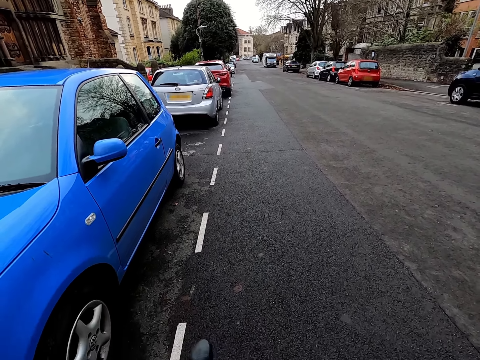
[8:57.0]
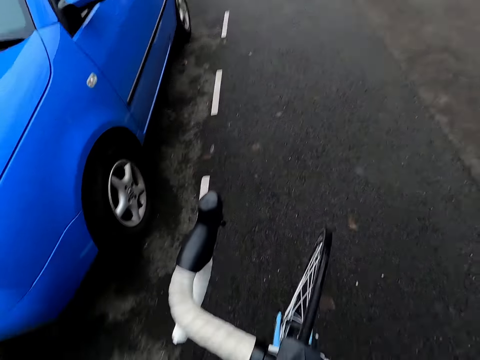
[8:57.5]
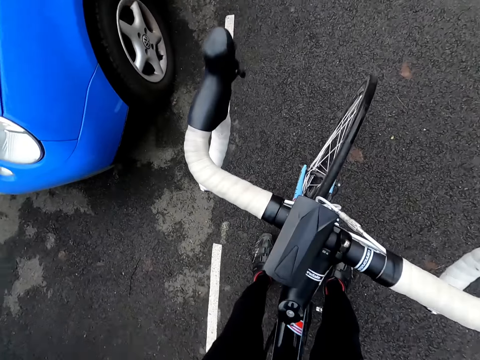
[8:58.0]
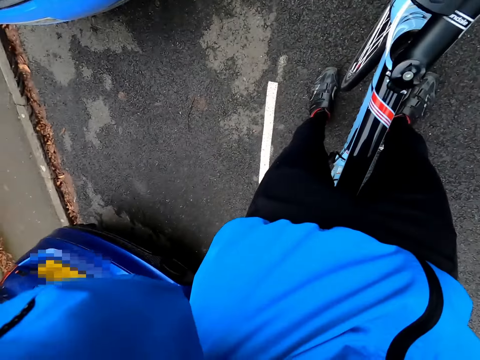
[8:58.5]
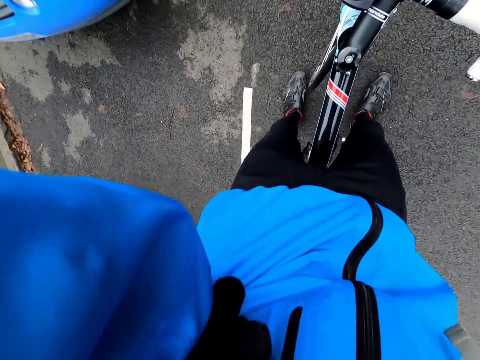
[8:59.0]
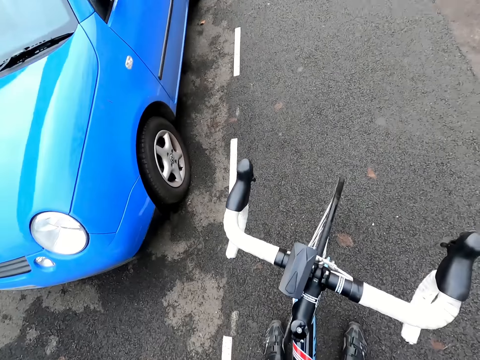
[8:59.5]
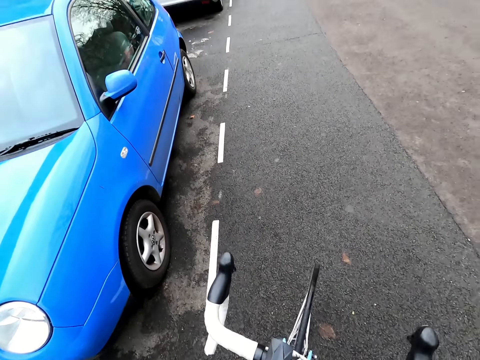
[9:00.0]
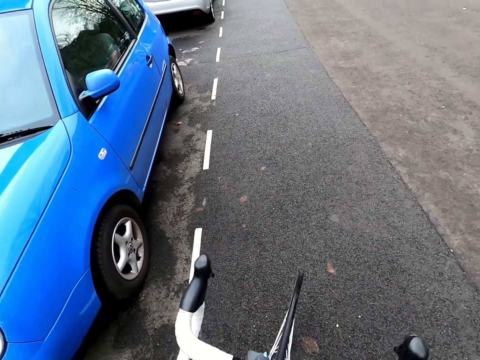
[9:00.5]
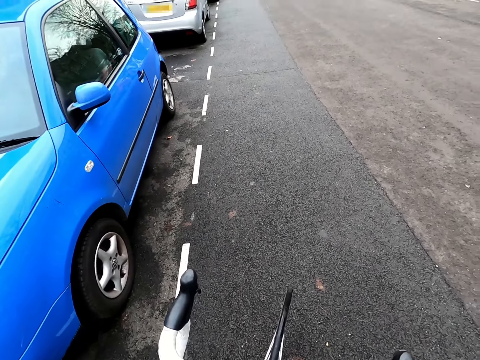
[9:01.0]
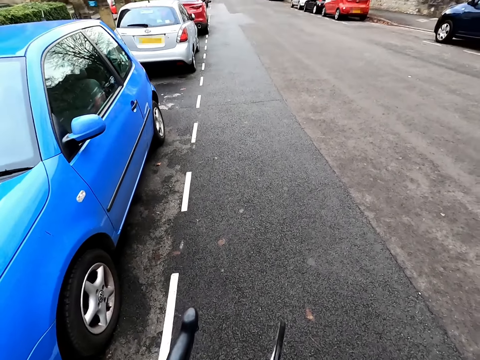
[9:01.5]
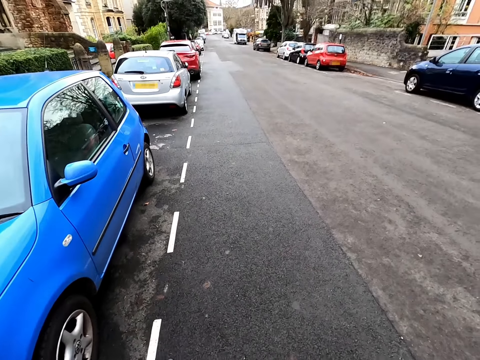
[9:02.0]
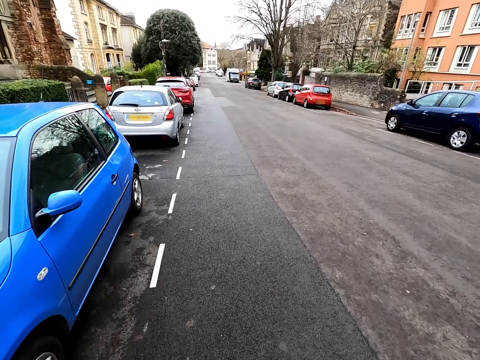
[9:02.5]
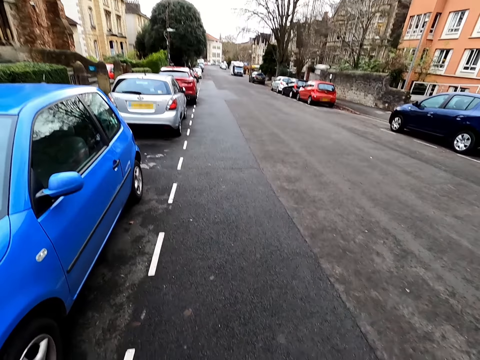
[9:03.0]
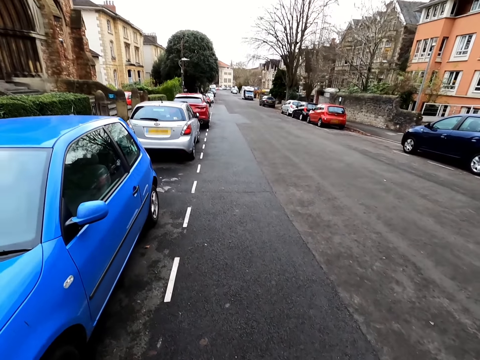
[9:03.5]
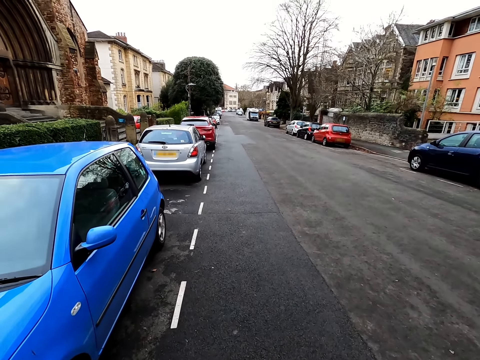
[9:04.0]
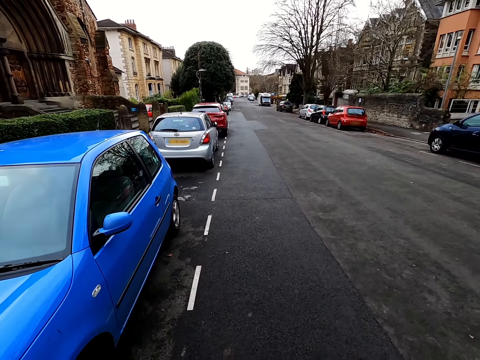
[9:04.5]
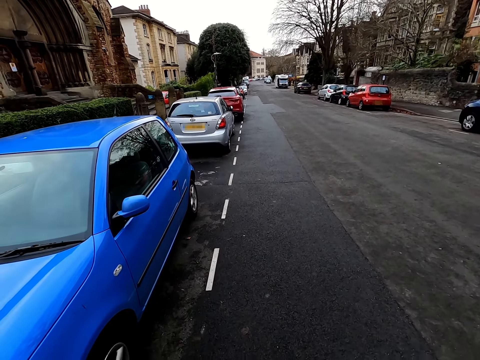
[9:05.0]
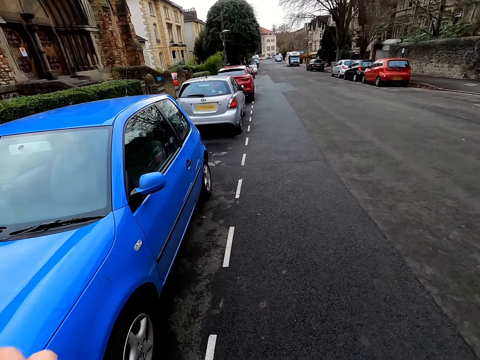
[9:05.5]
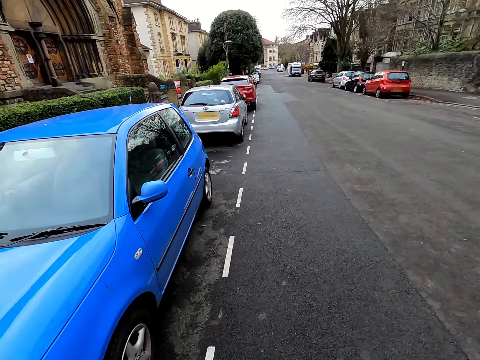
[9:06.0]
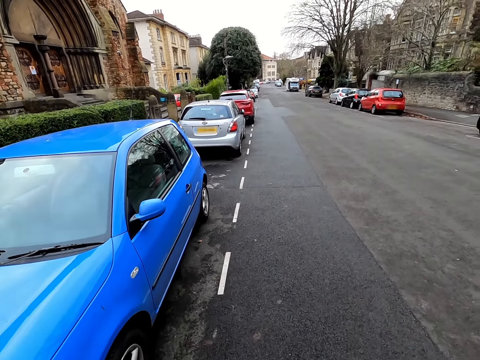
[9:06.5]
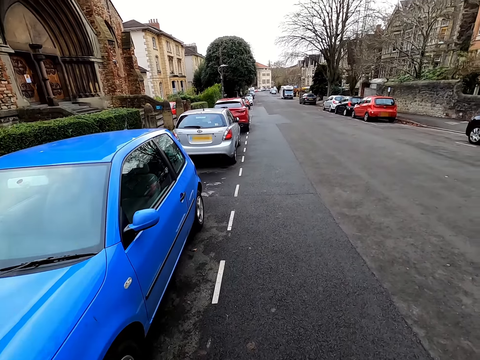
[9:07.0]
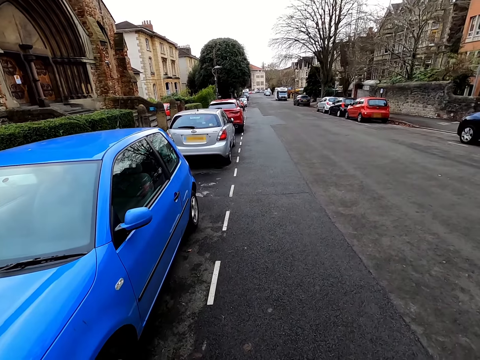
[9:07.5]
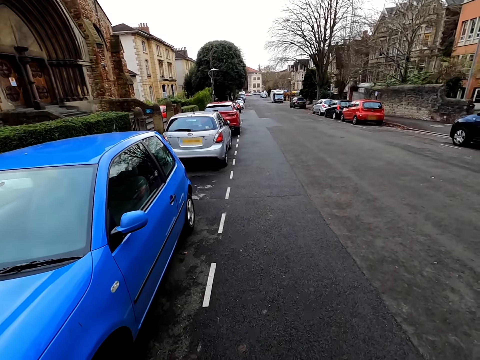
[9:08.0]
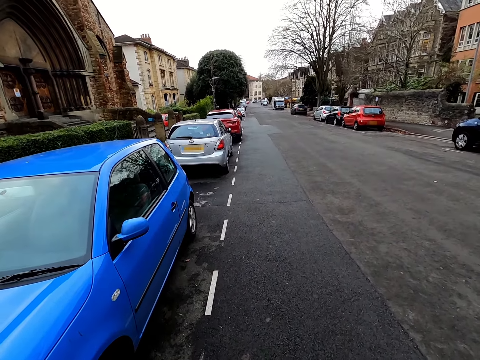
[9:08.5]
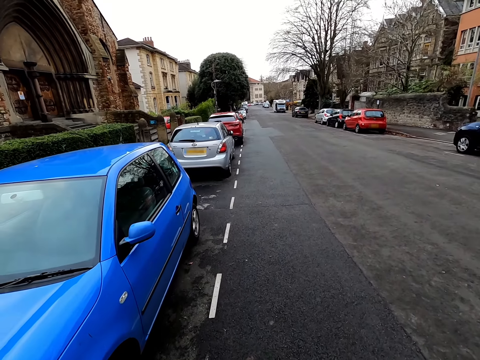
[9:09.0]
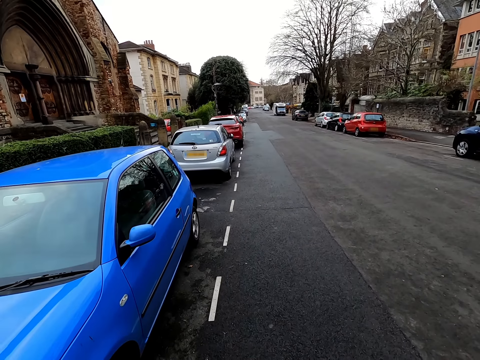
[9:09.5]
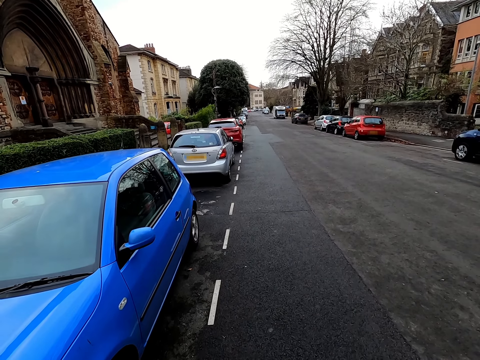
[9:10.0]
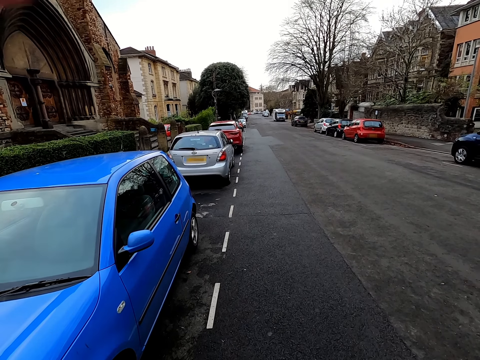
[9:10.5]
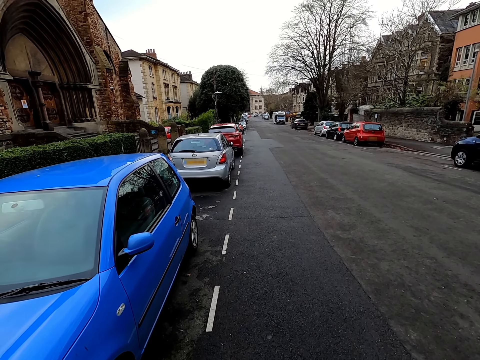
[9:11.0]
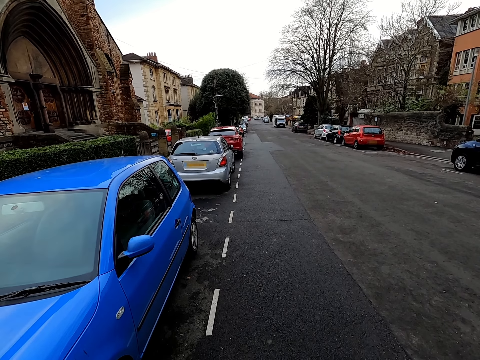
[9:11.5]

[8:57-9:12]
The camera wearer places his left hand on his head. He places his left hand on his head again.

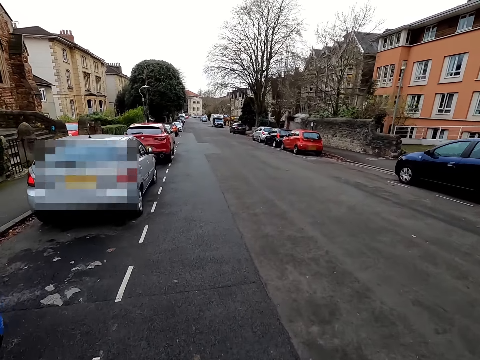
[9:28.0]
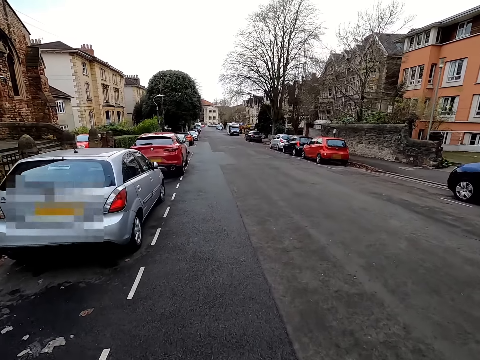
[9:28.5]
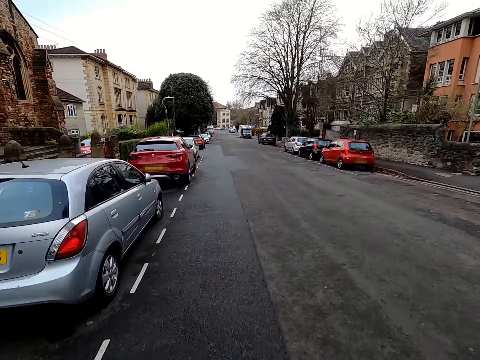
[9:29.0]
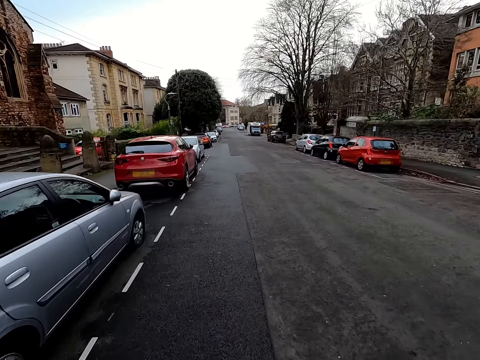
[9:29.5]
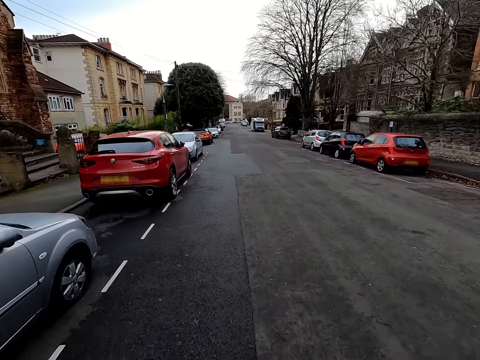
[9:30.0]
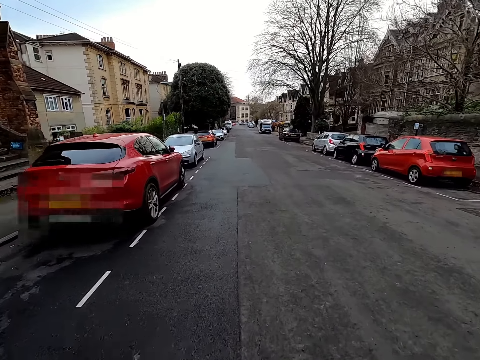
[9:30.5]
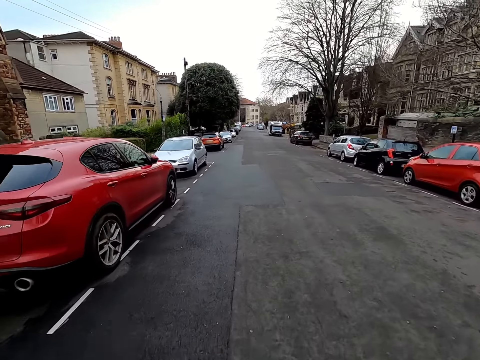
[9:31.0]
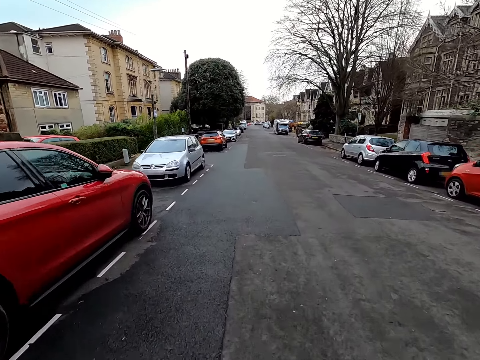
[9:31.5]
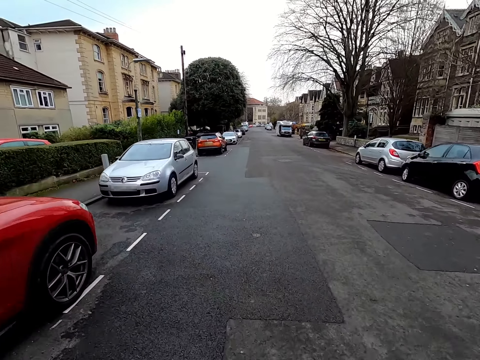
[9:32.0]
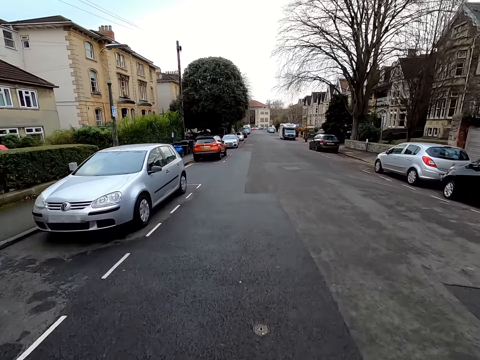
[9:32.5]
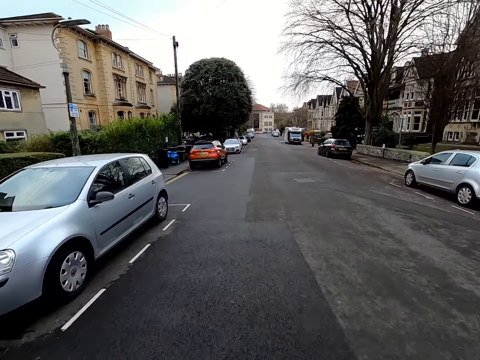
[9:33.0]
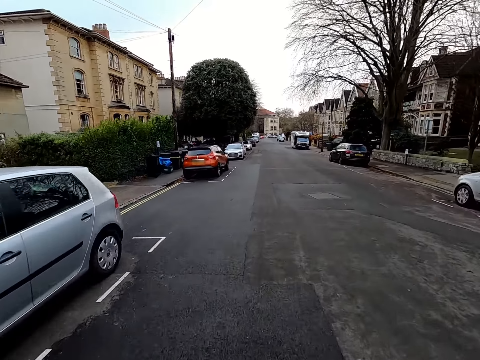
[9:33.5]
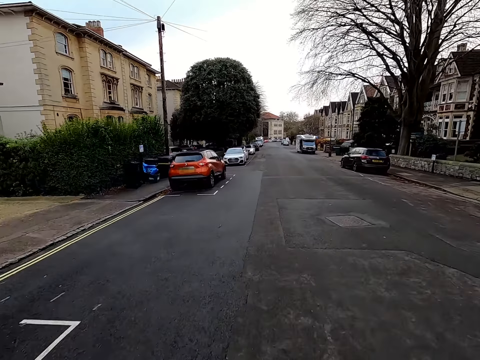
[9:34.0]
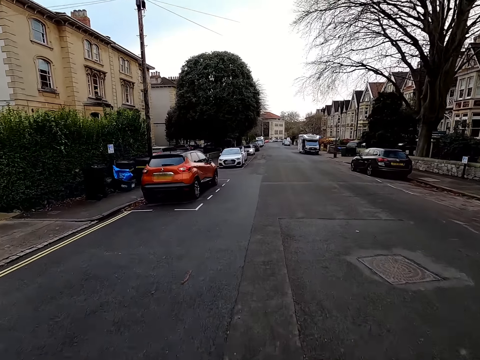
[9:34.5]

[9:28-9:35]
The camera wearer drives the car on the road.

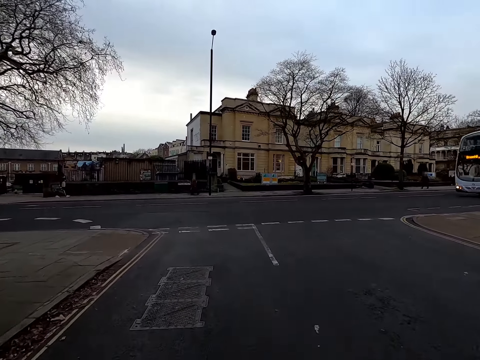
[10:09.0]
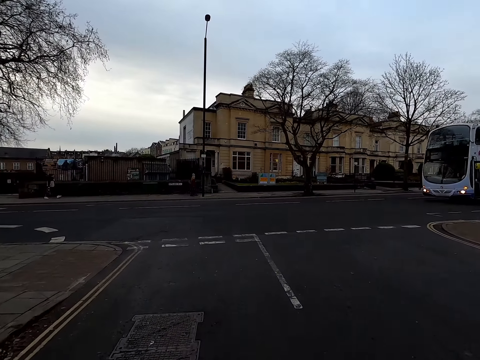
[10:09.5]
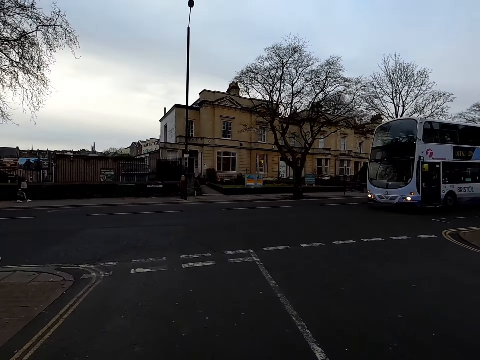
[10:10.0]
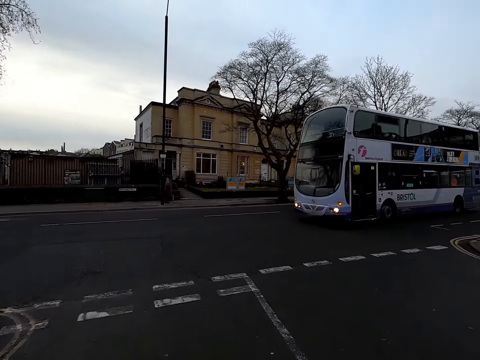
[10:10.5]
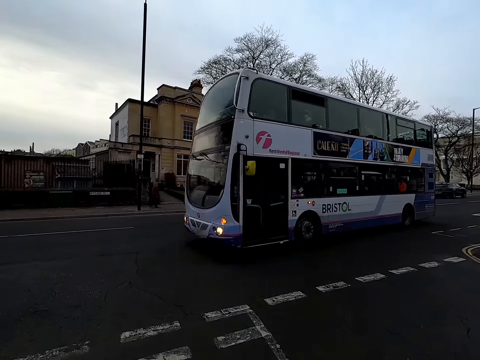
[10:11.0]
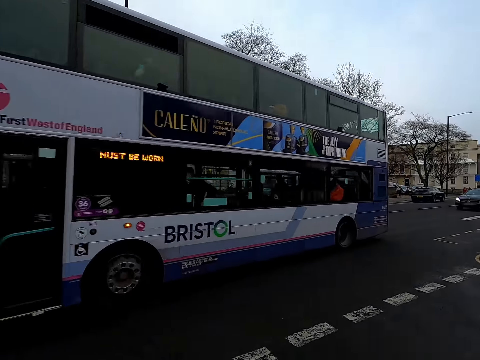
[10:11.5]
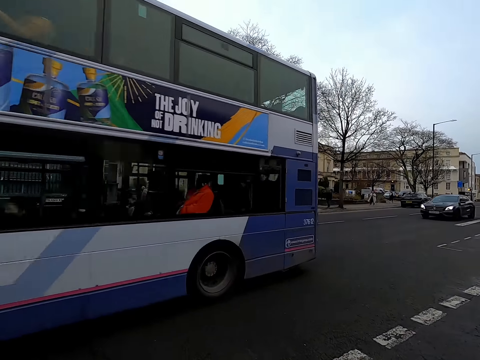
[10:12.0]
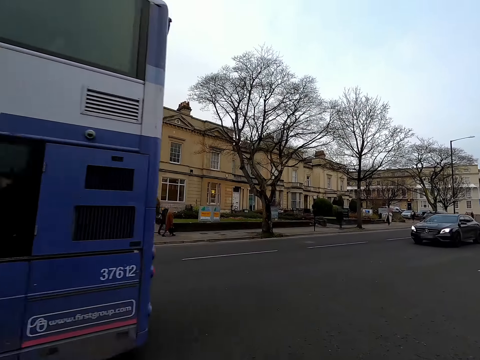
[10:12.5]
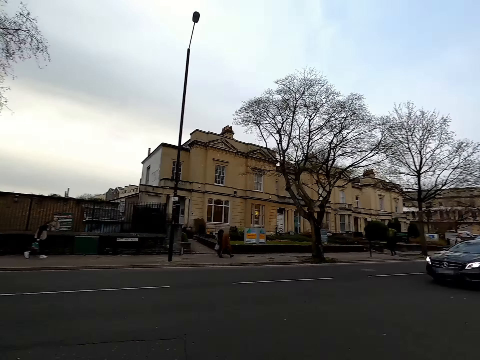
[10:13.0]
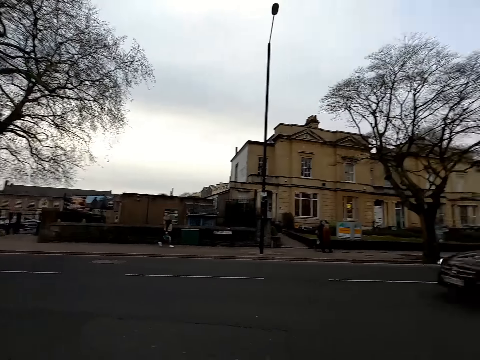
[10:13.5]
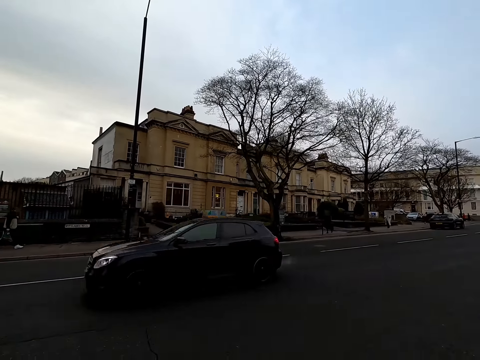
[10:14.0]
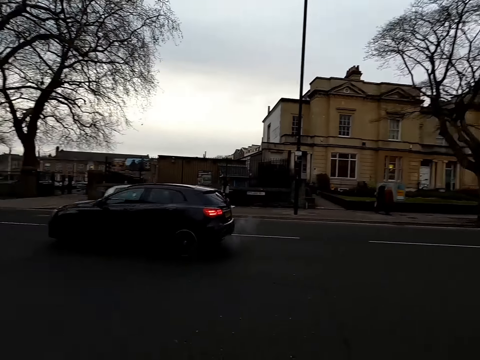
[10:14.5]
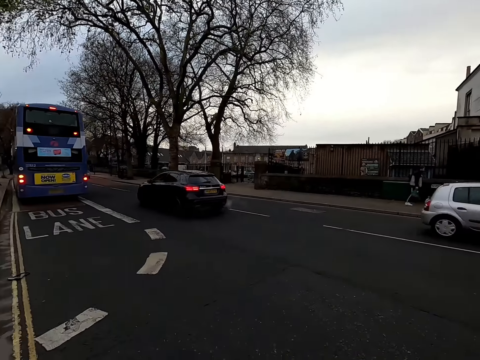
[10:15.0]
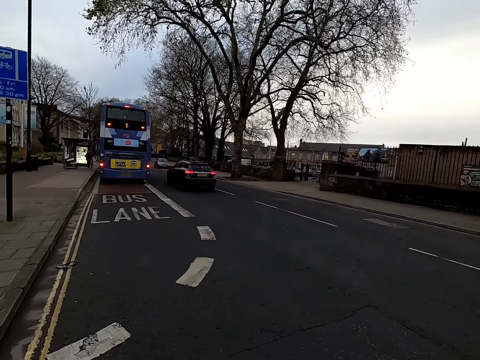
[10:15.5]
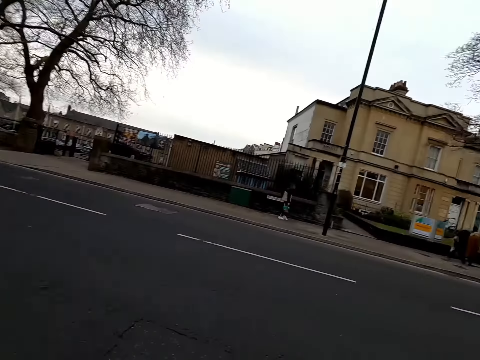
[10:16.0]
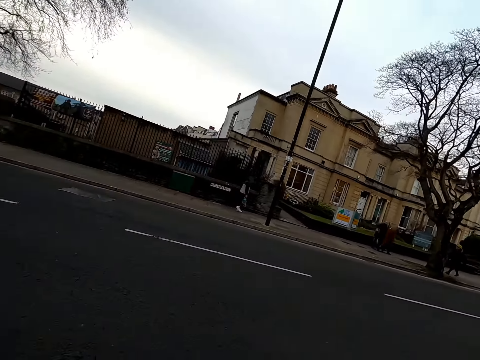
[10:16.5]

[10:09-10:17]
A blue bus drives past the camera wearer. A black car drives past the camera wearer.
